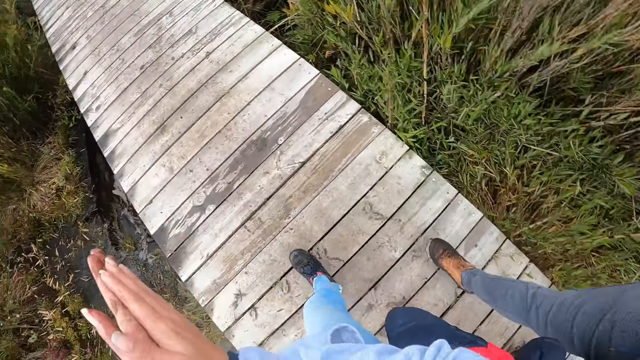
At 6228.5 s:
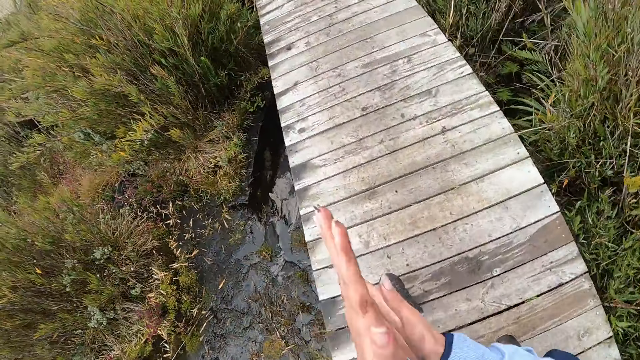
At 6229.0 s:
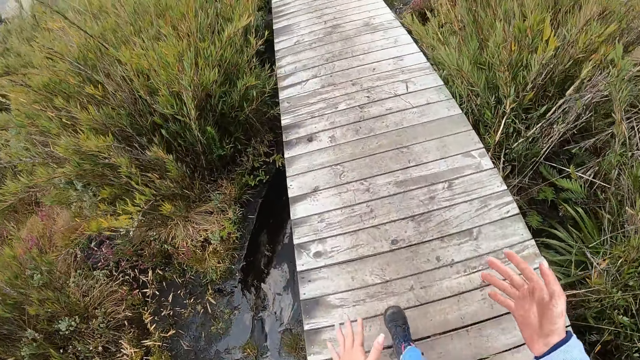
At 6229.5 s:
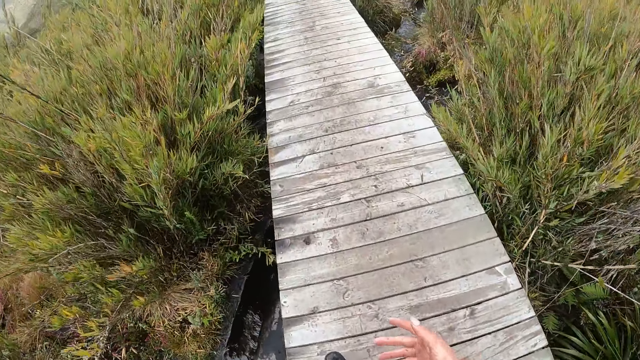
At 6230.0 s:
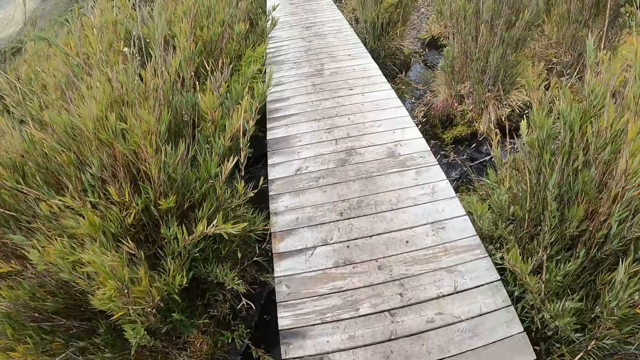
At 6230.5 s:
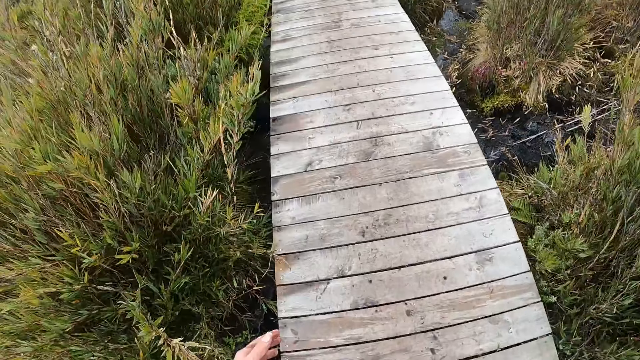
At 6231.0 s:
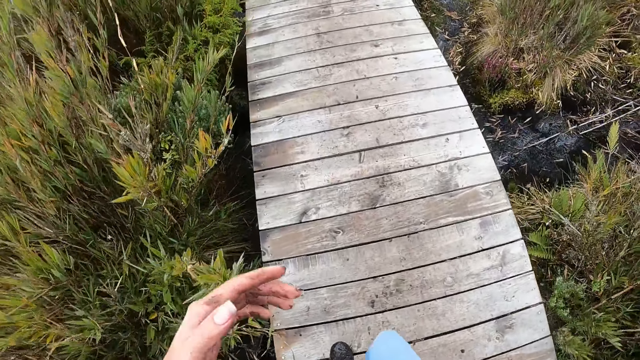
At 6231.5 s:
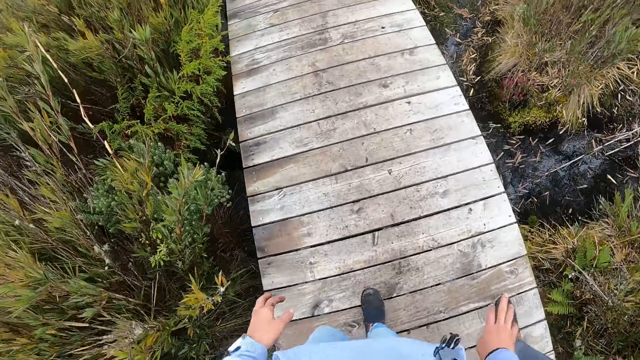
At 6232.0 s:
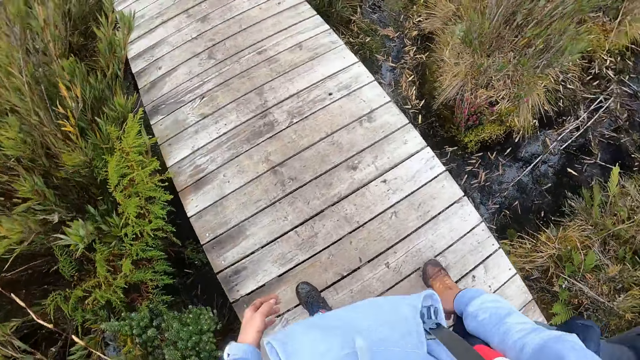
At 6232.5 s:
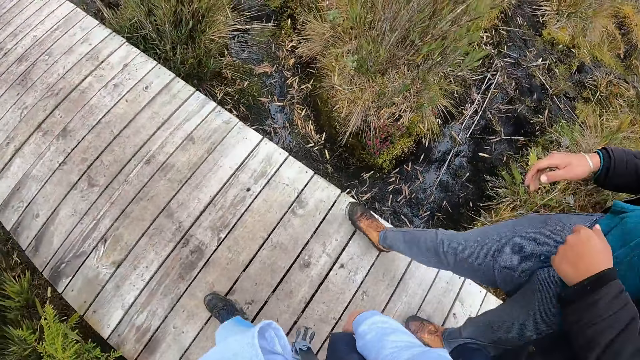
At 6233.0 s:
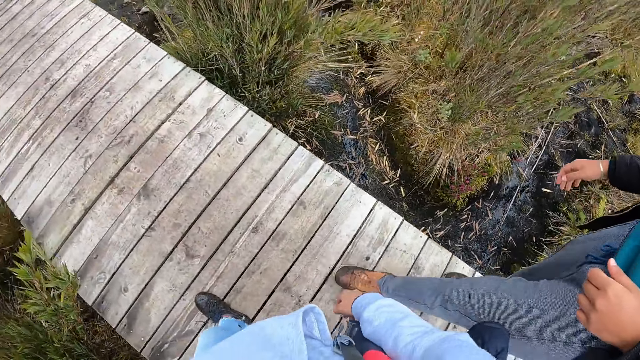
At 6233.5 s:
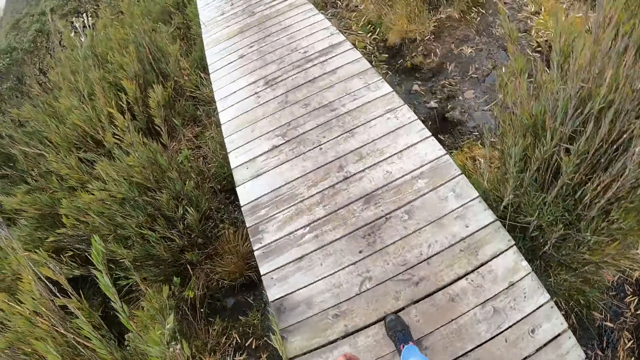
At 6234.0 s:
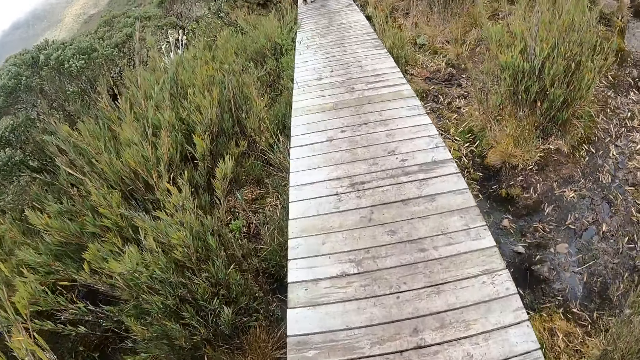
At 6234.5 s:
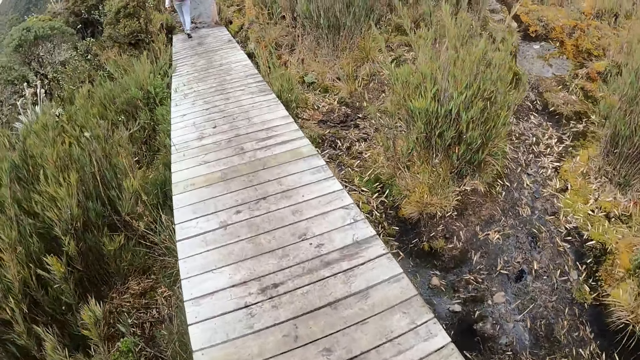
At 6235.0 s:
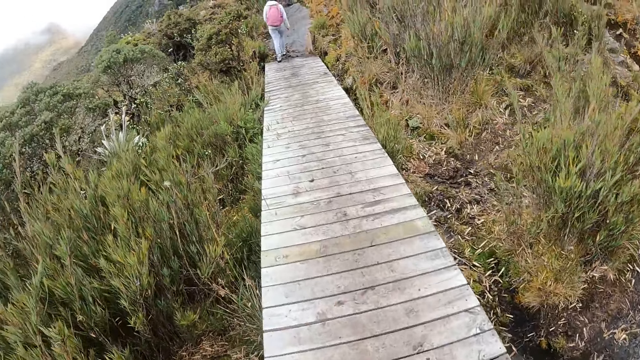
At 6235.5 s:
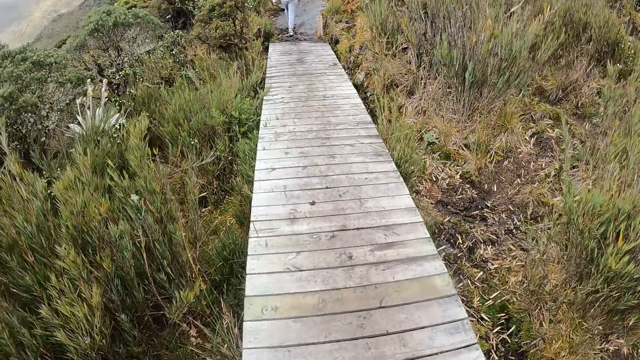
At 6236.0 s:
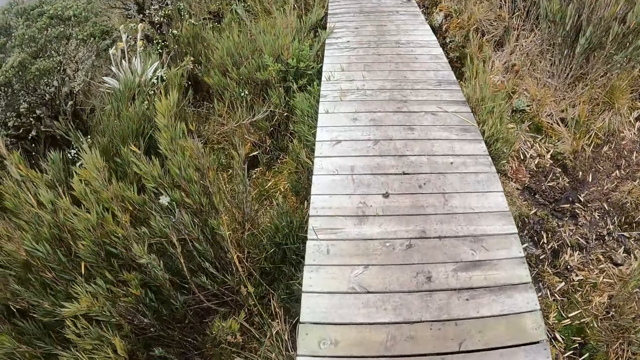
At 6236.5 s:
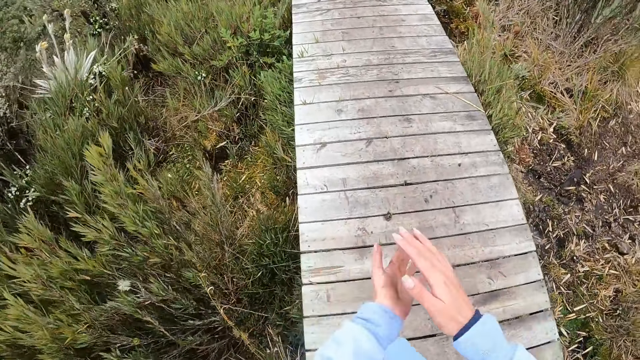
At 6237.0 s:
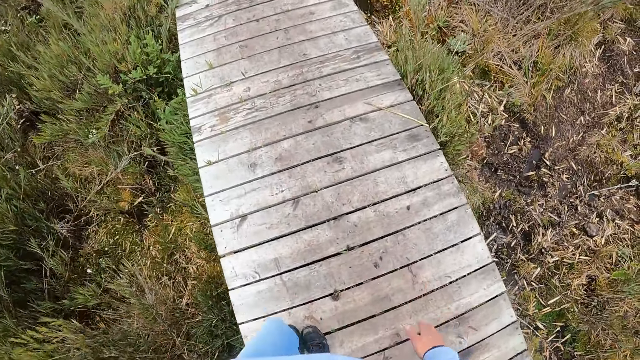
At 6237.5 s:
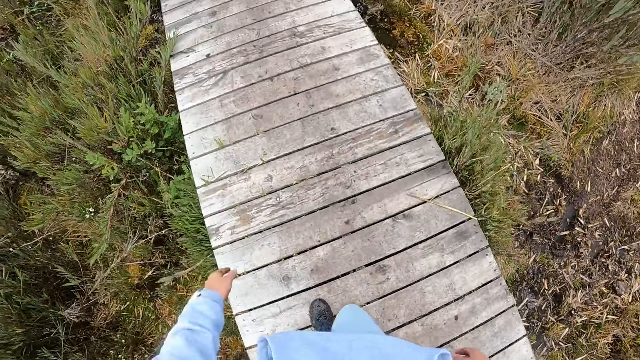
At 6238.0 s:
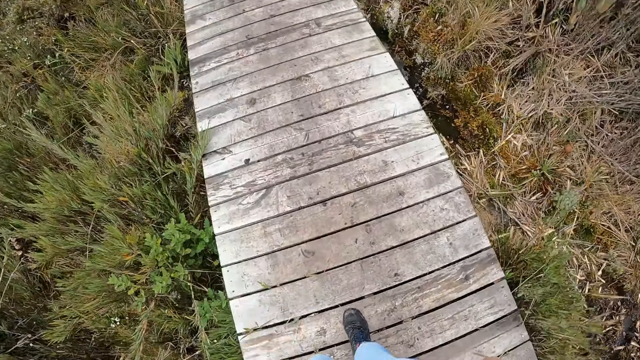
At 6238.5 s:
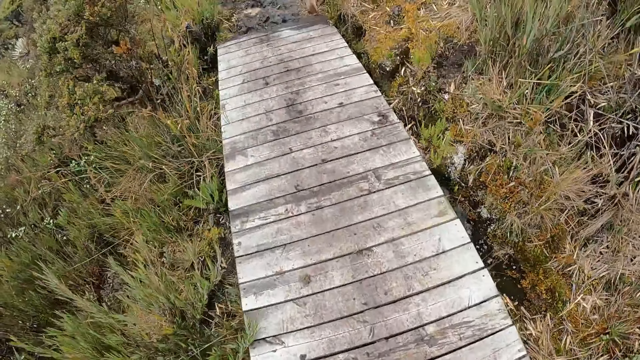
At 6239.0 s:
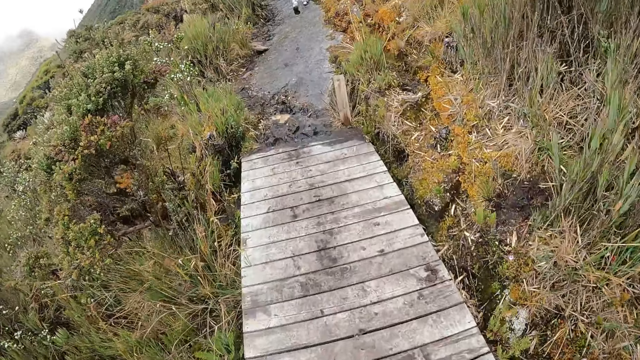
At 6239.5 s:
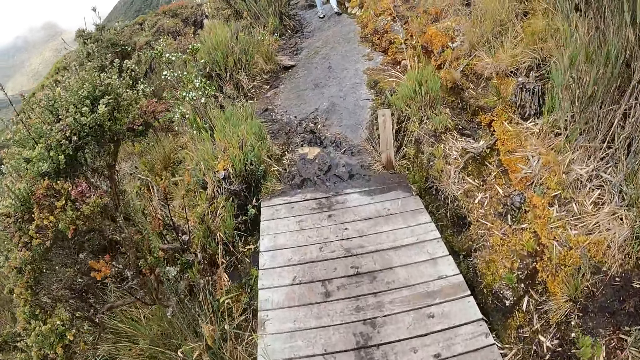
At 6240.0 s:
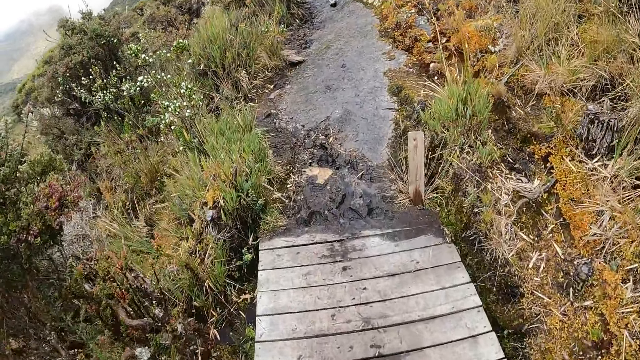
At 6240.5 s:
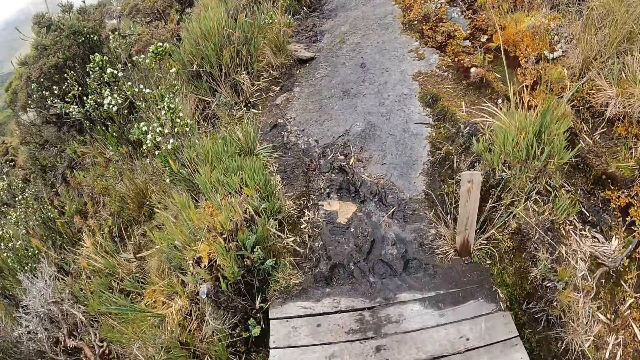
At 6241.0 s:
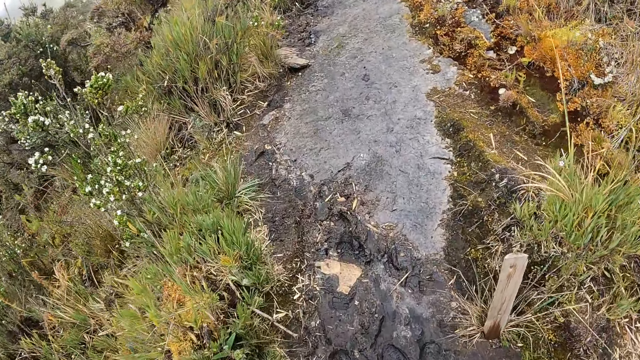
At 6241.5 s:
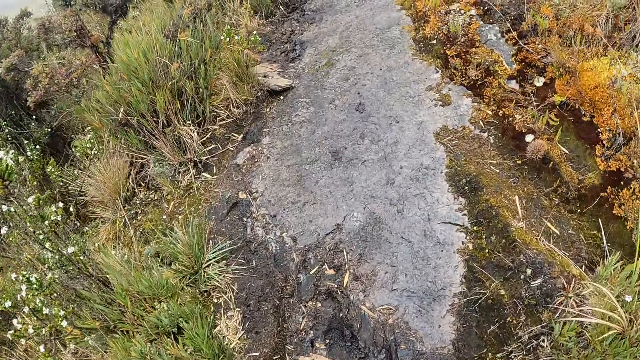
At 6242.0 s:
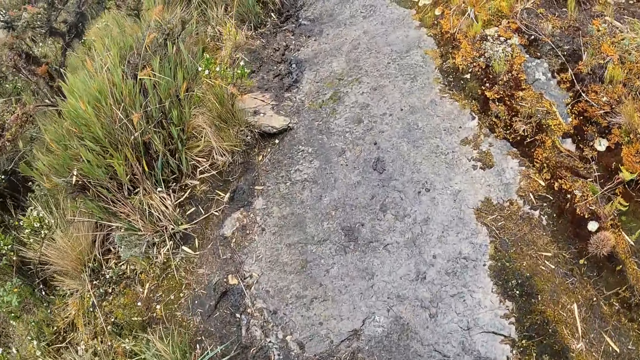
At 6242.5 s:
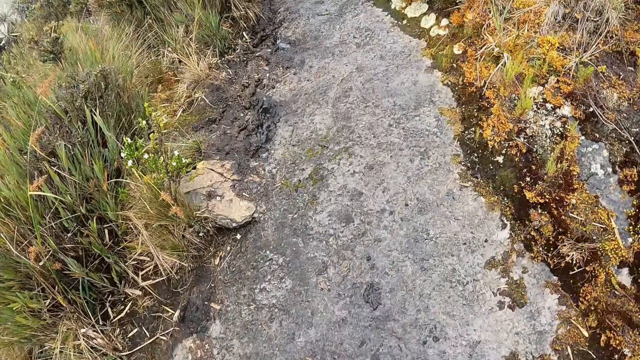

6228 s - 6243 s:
The camera wearer rubs the hands. They walk. They rub the hands. They walk.

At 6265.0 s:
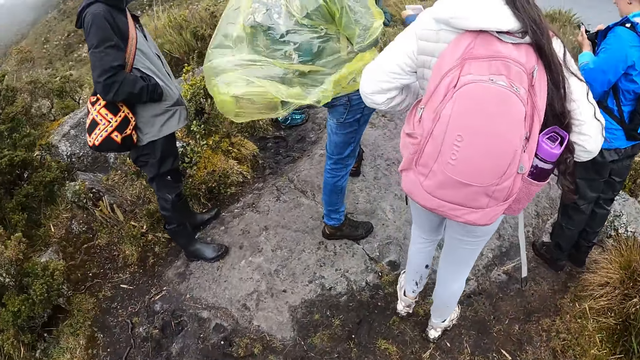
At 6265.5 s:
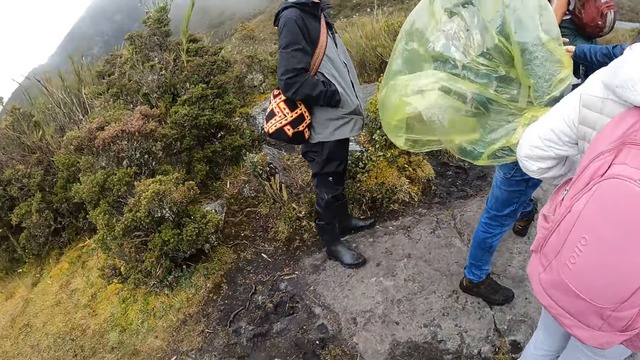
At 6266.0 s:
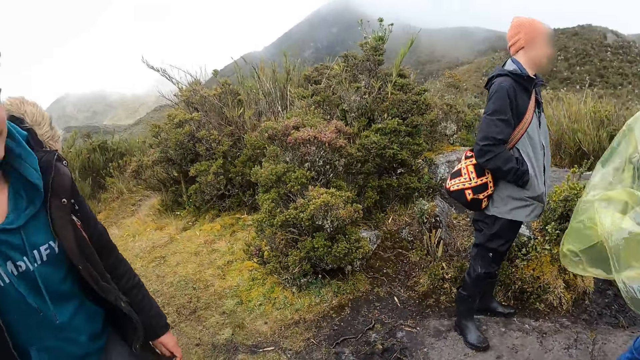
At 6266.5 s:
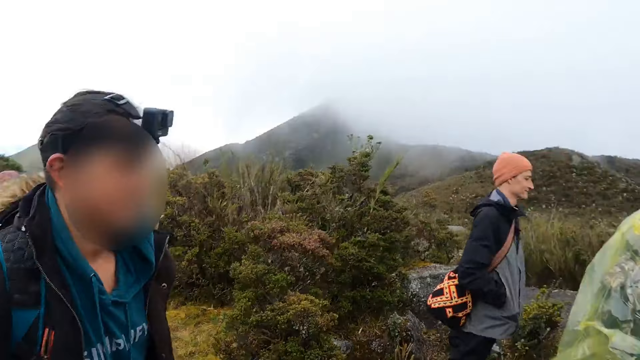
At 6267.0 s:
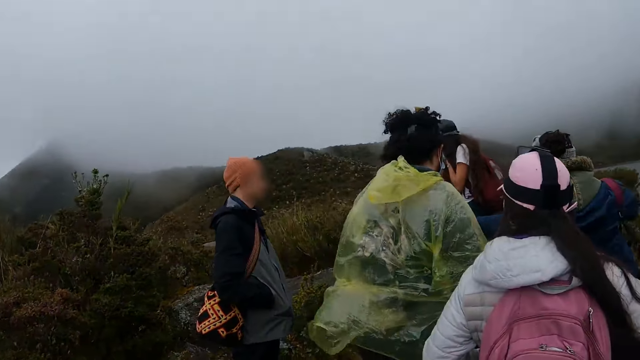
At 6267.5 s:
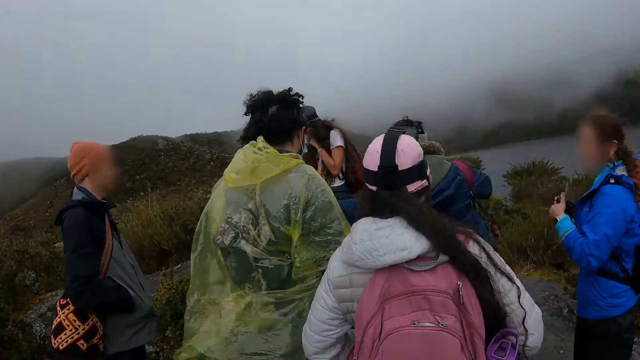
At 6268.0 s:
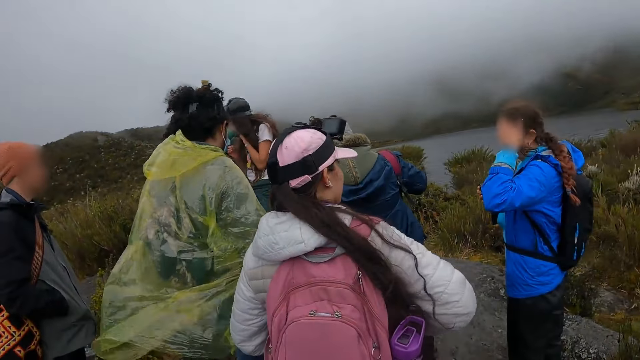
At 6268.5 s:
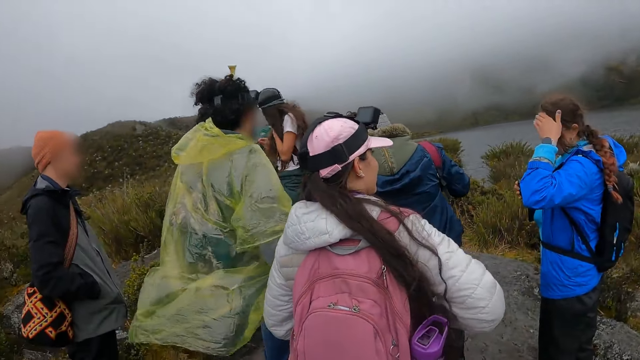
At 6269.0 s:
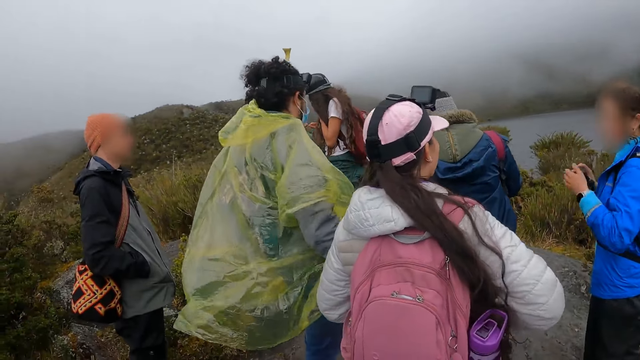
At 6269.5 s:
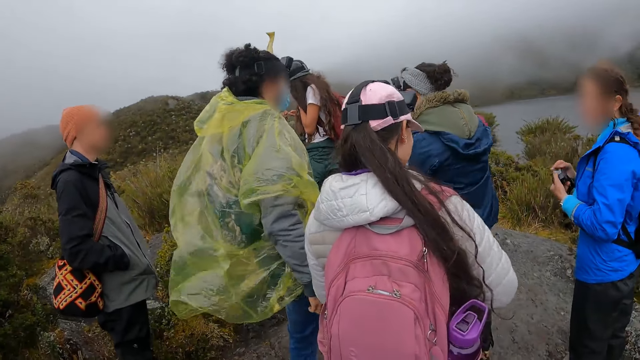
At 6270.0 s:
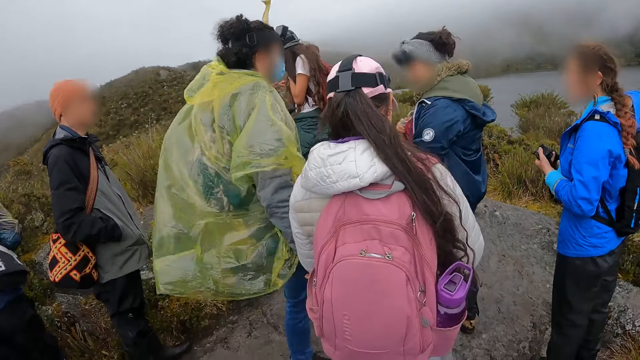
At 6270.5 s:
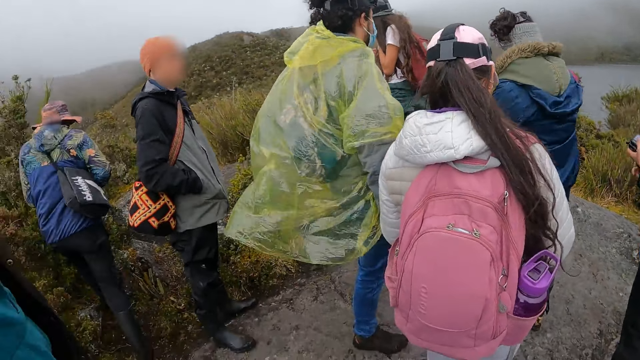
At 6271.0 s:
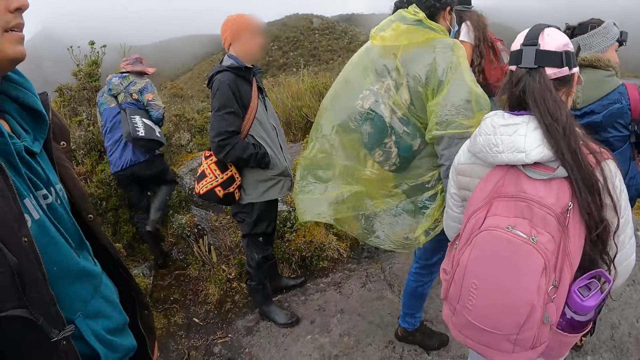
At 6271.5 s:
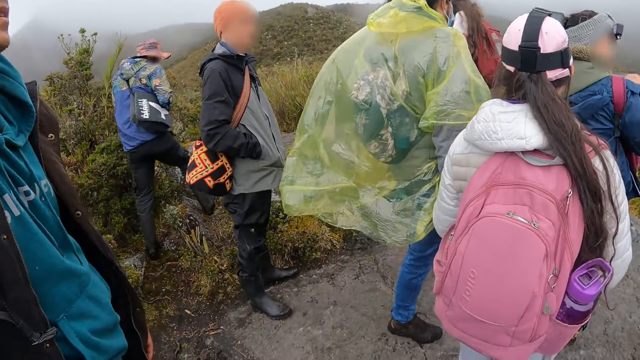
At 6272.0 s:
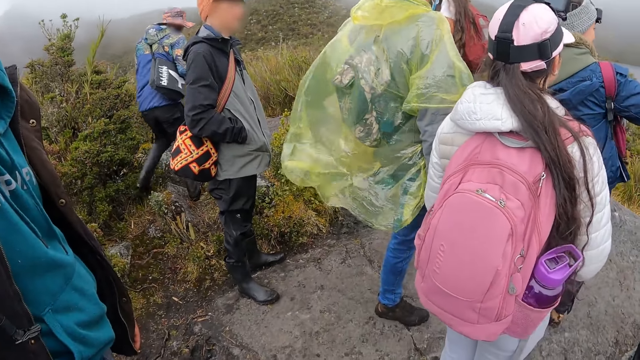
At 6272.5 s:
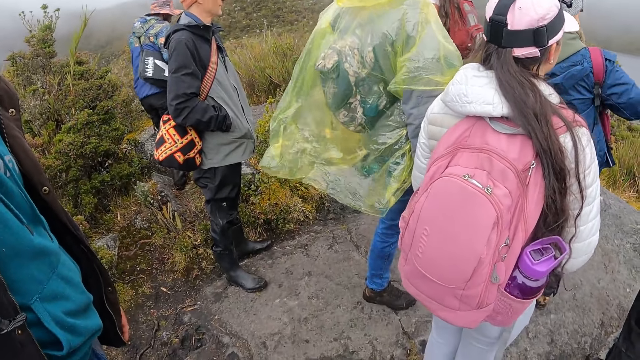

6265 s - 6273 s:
The camera wearer looks around. They stand.
